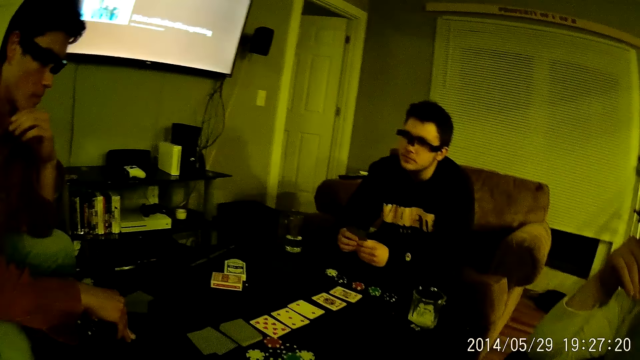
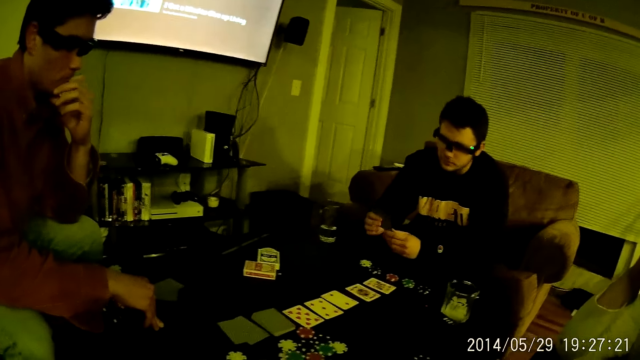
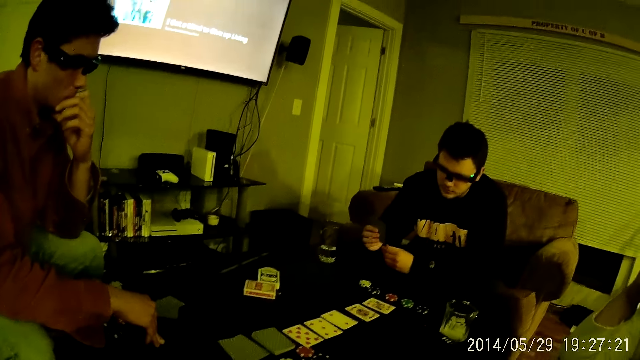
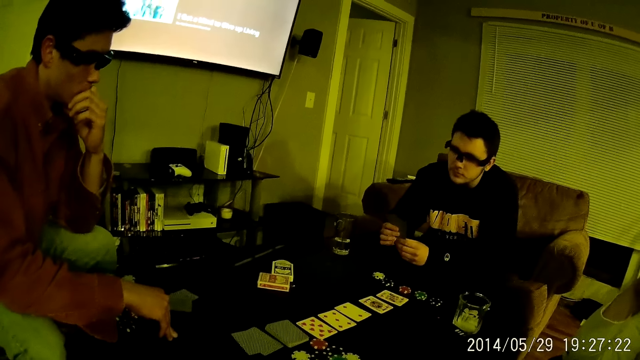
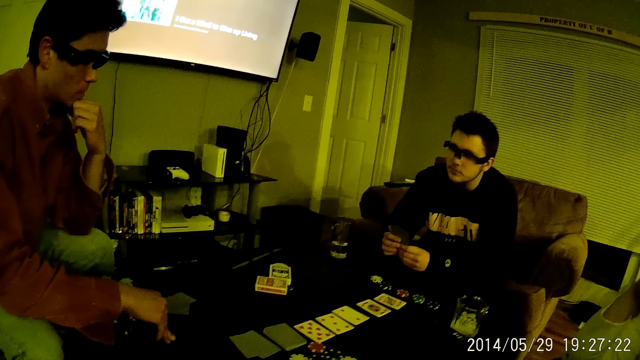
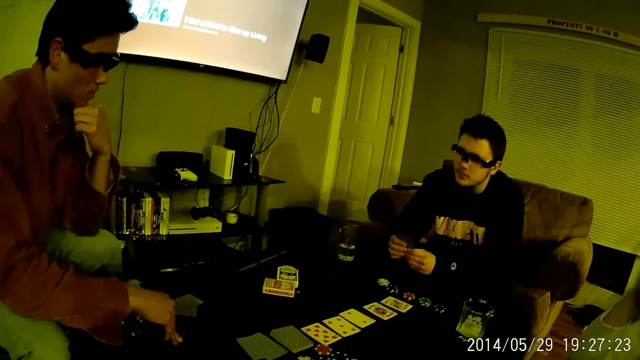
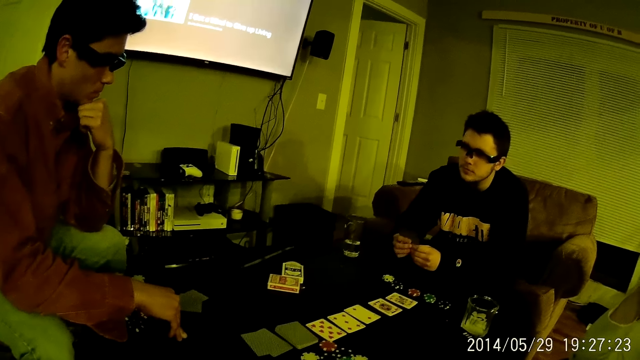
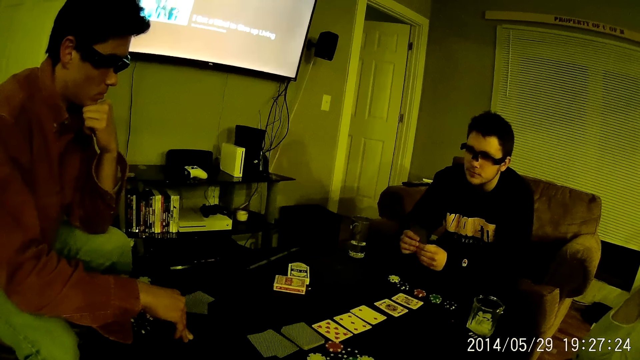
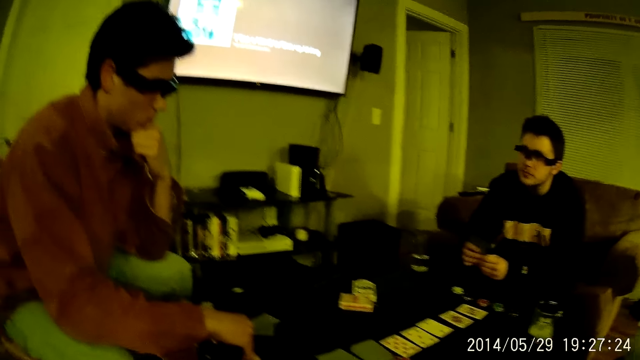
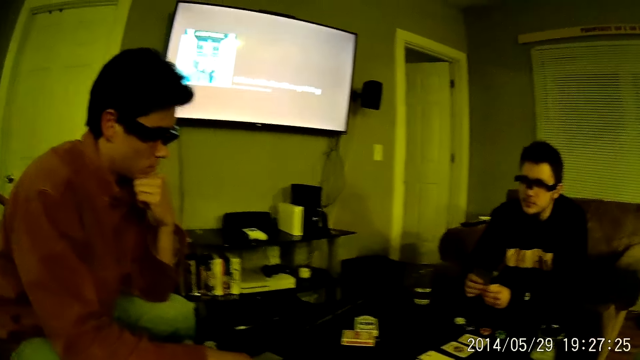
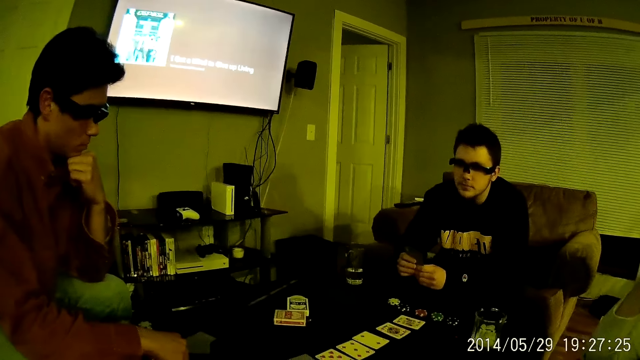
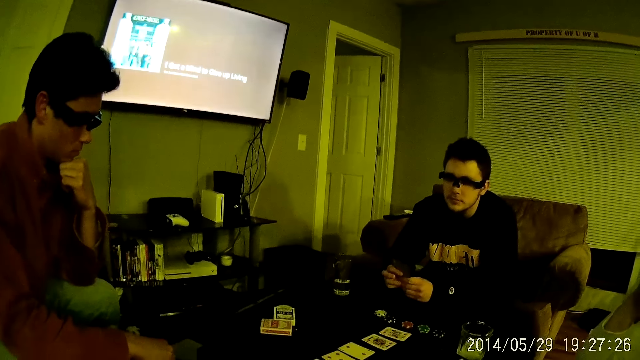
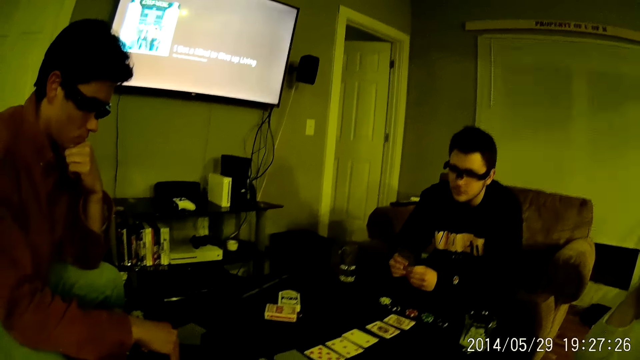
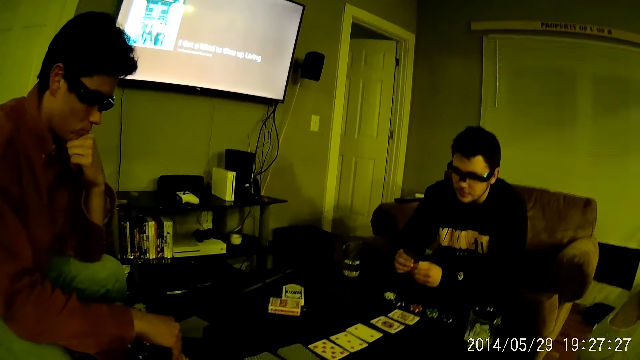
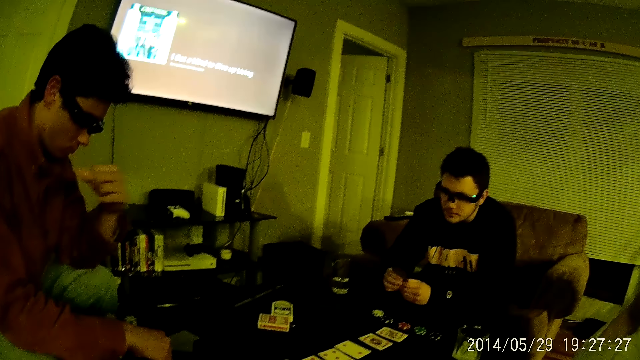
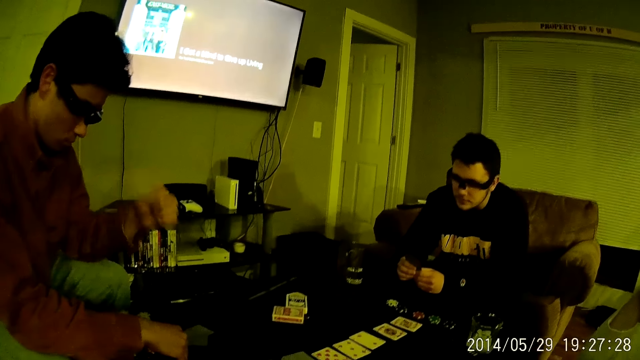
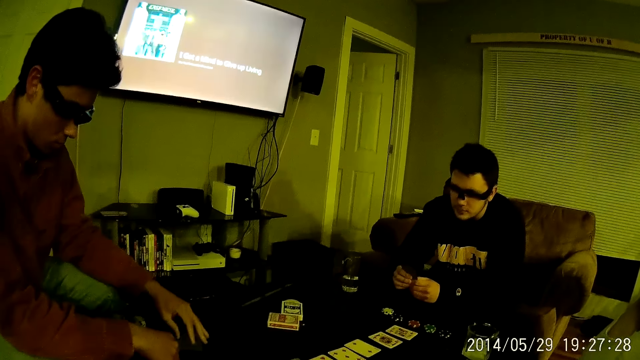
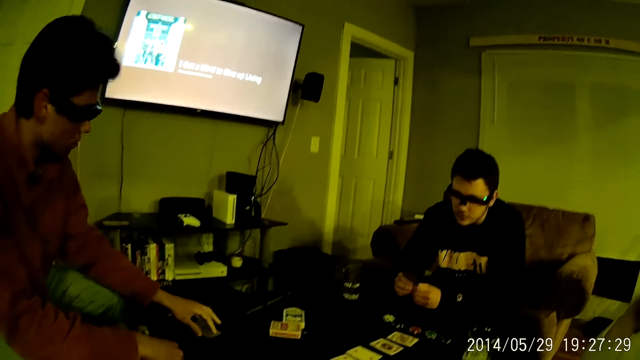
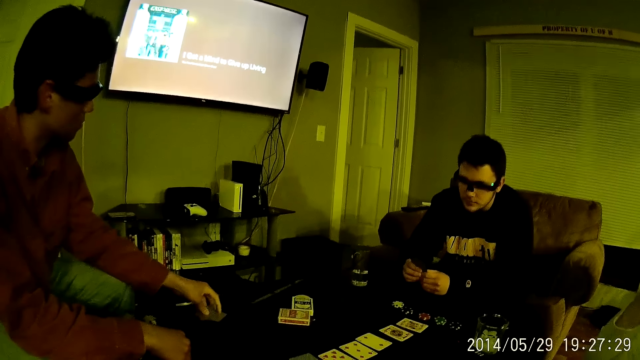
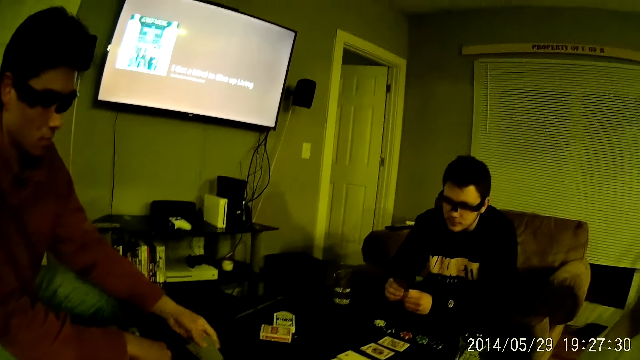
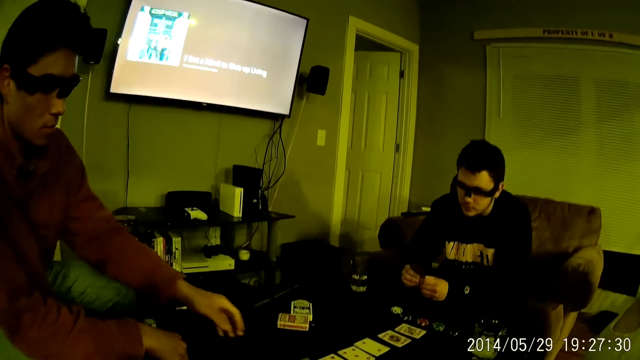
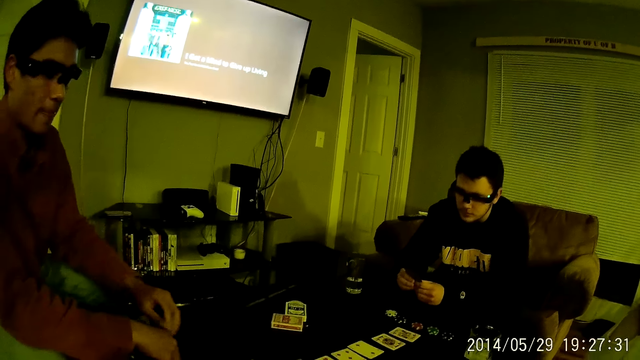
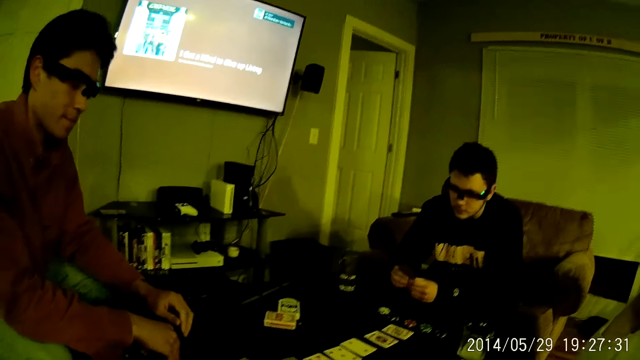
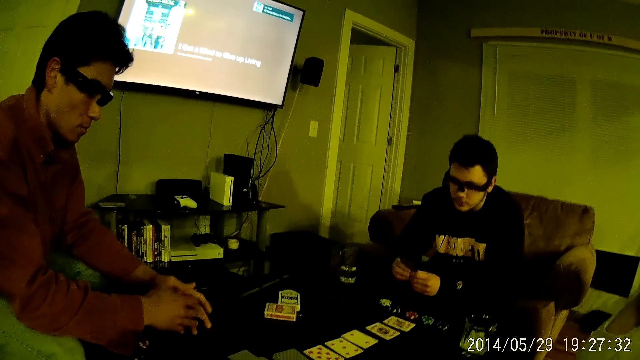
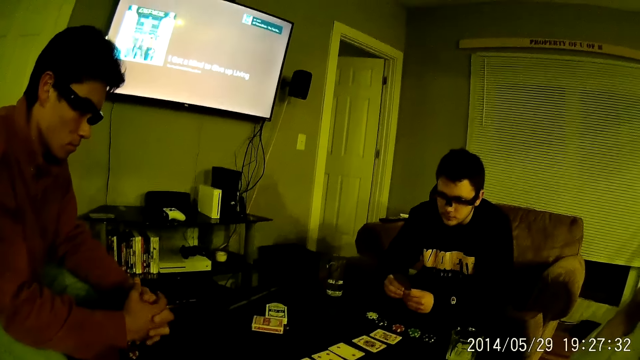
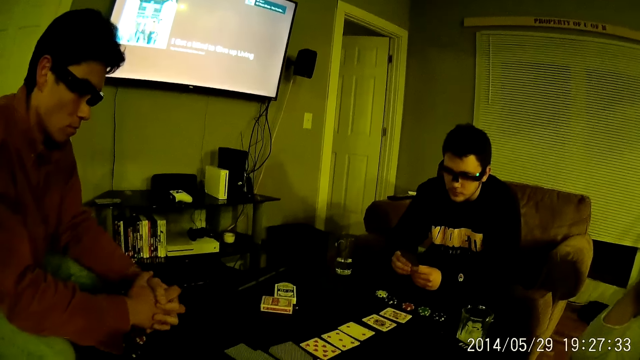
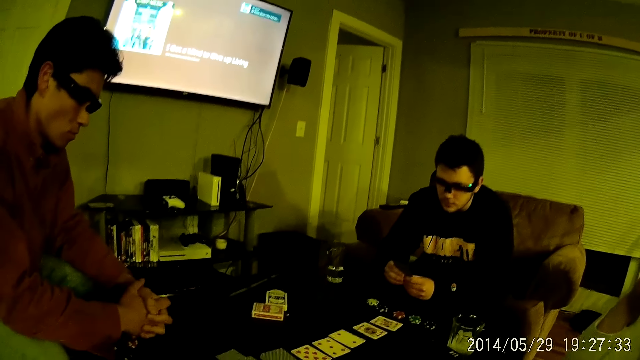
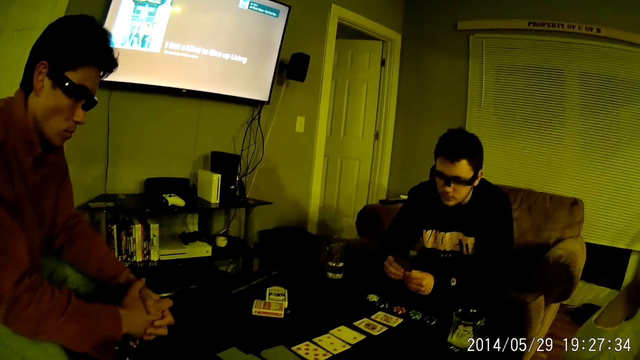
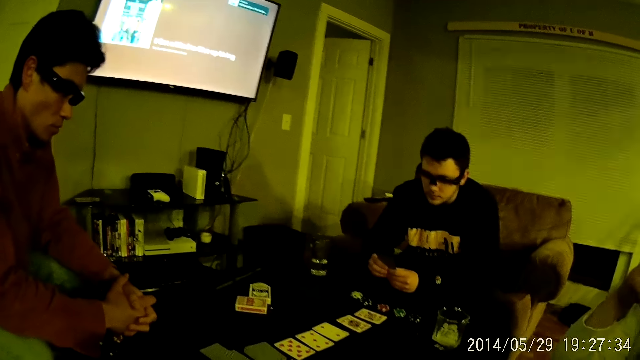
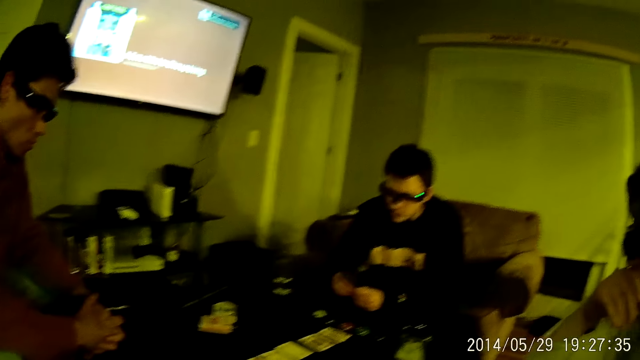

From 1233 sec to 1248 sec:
A man holds his chin. The man takes the cards on the table with his left hand. The man drops a card in his left hand on the table. The man folds his hands together.

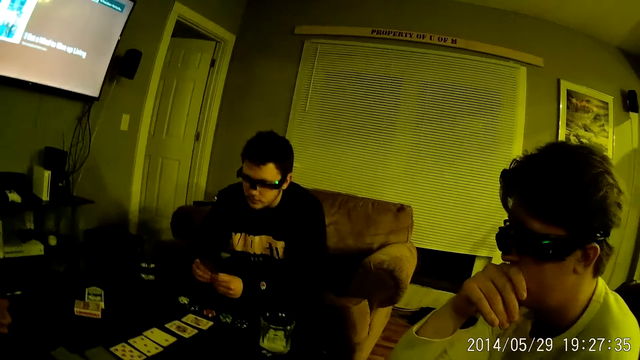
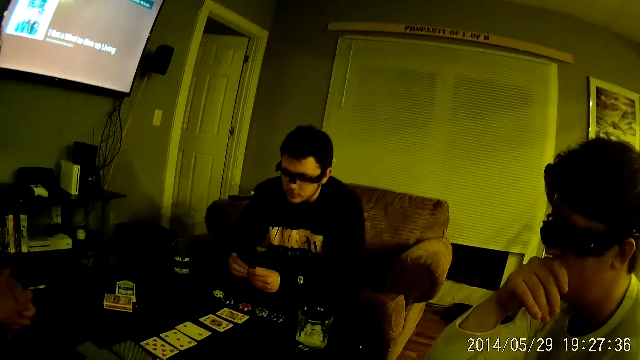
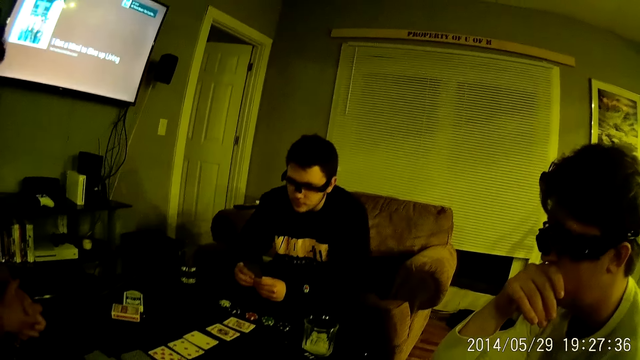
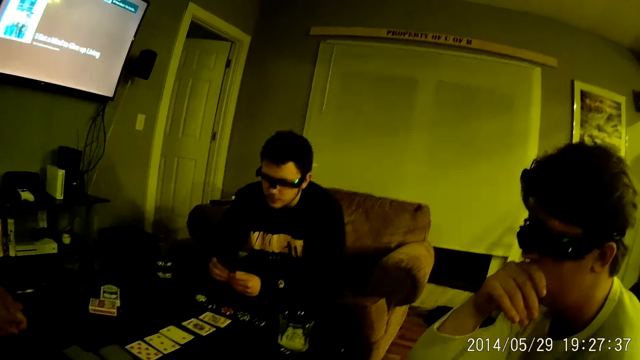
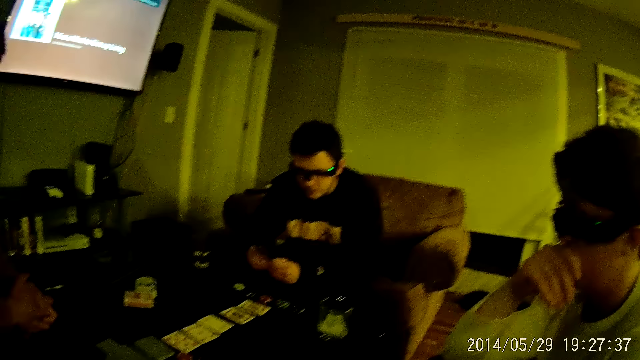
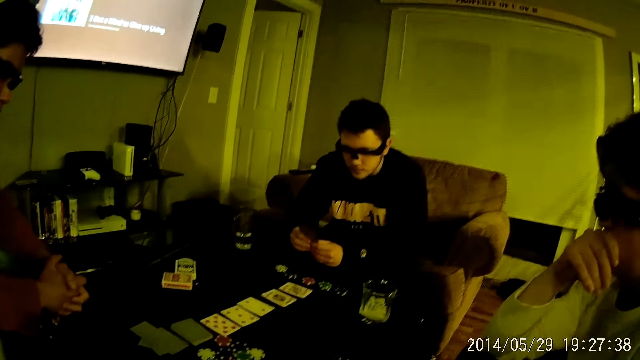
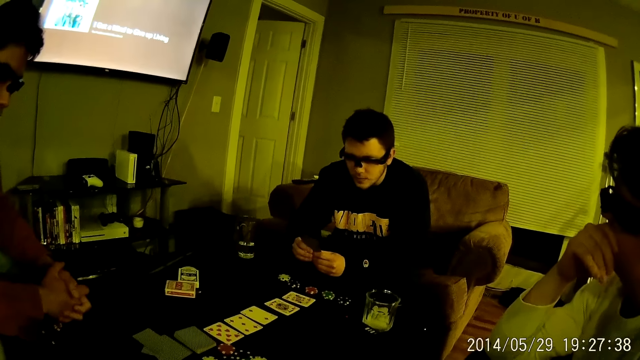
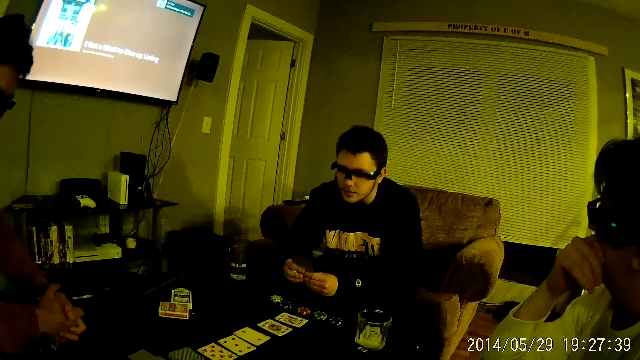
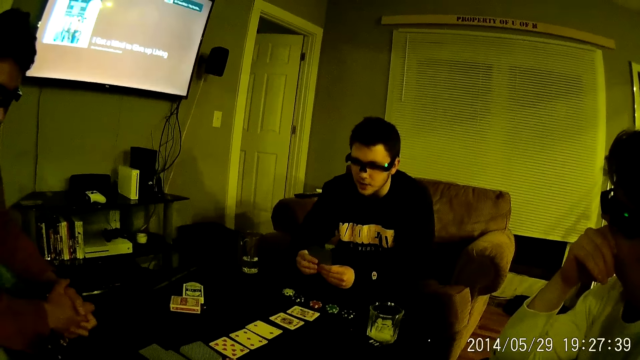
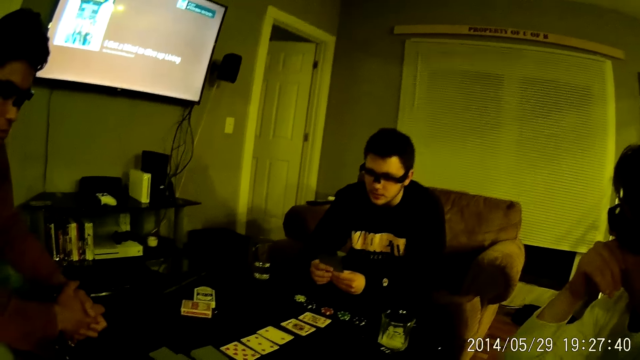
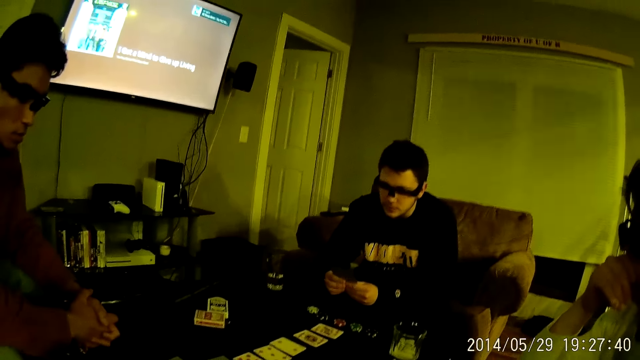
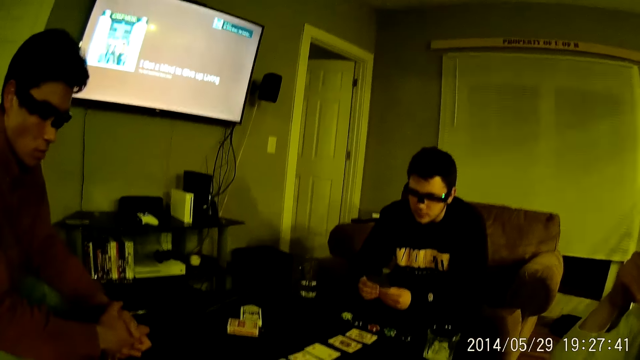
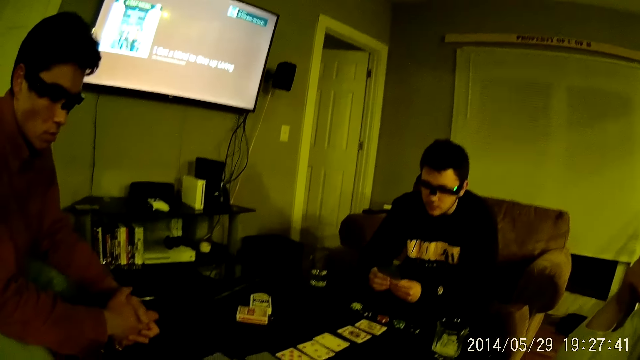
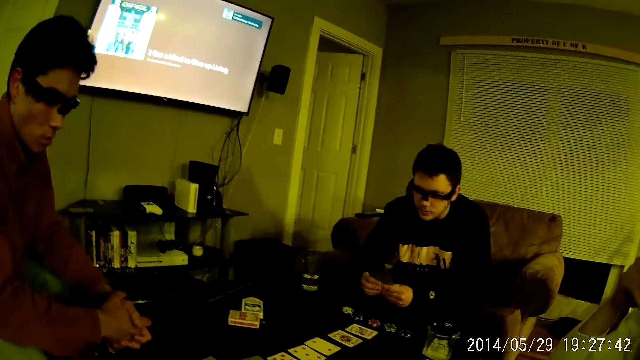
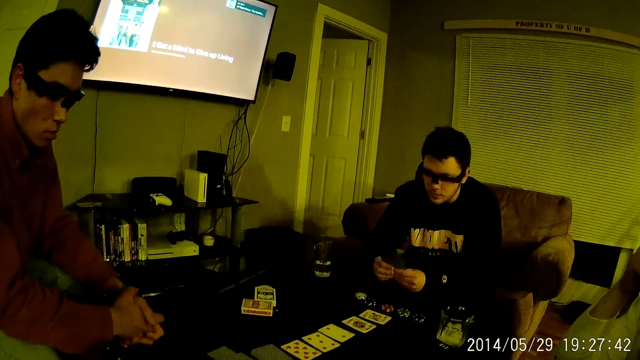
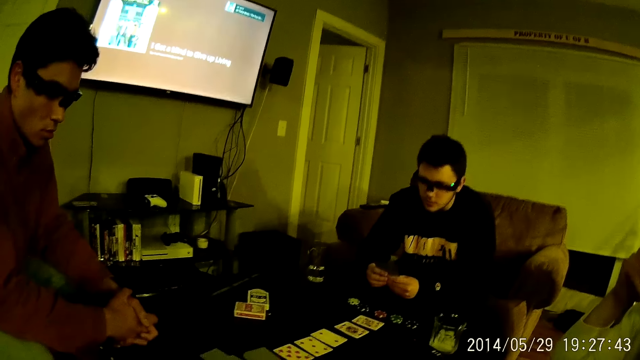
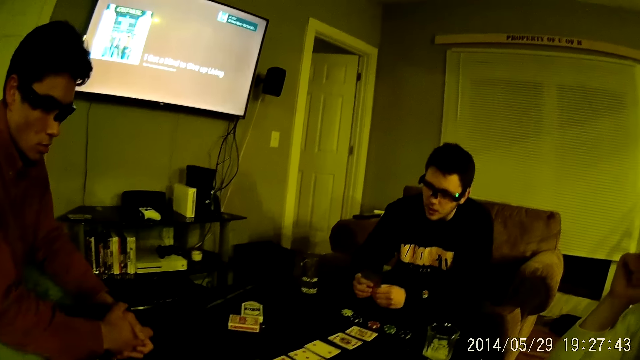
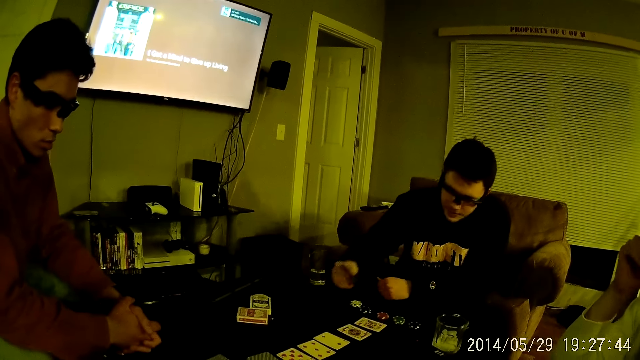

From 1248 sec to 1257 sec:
The camera wearer converses with a man. The man converses with the camera wearer. The camera wearer looks around.
